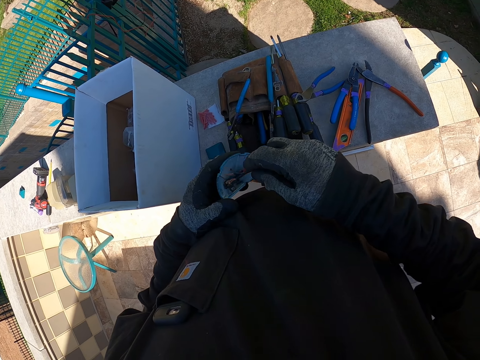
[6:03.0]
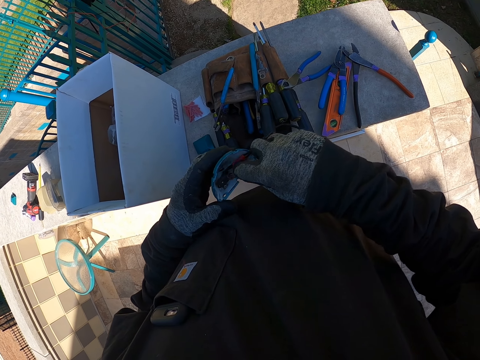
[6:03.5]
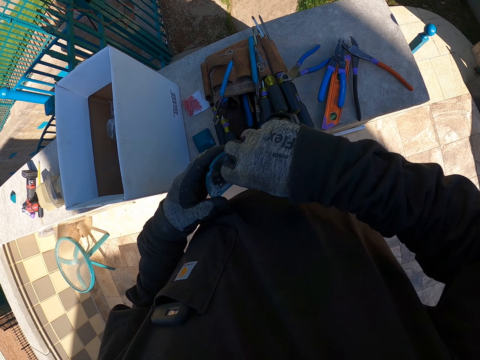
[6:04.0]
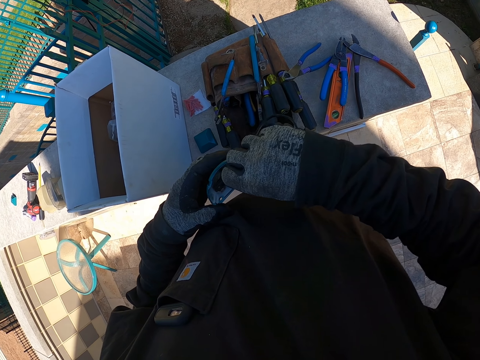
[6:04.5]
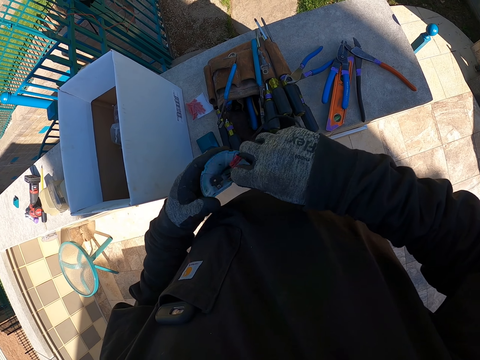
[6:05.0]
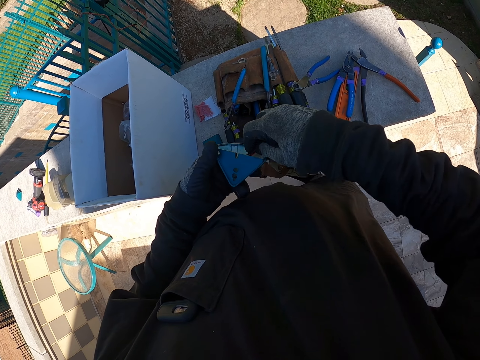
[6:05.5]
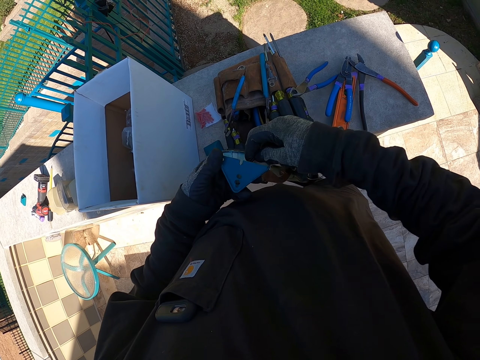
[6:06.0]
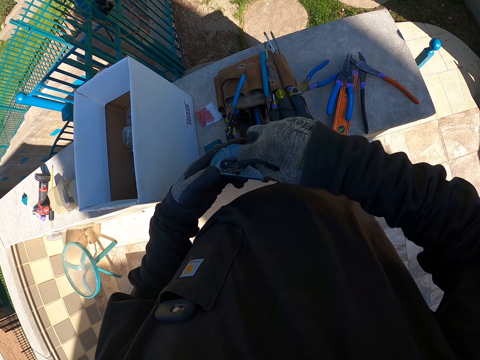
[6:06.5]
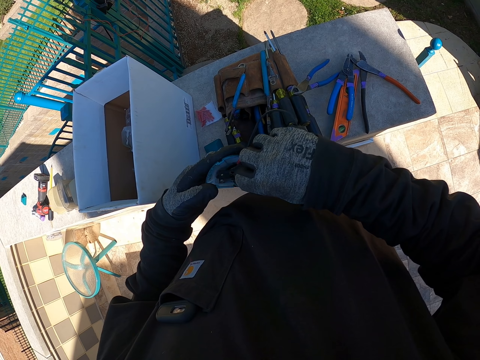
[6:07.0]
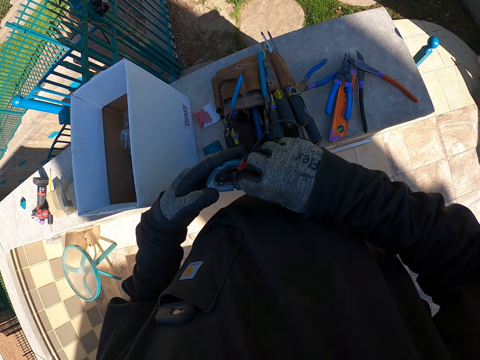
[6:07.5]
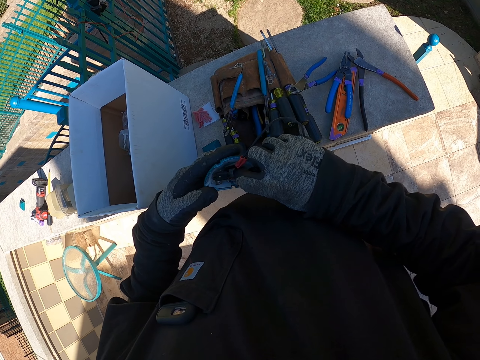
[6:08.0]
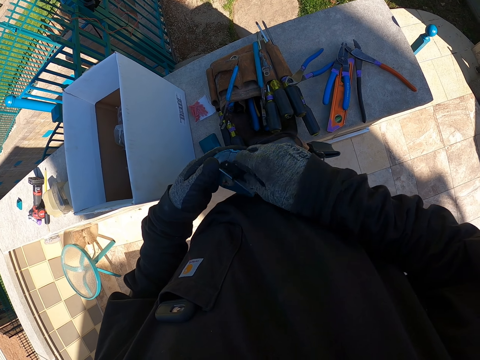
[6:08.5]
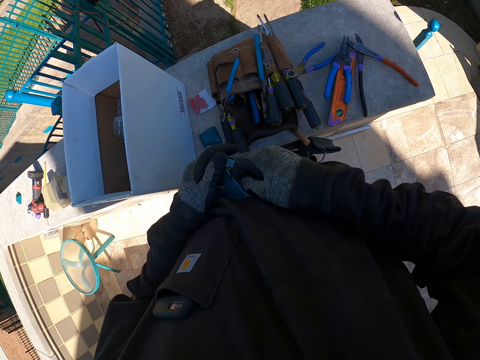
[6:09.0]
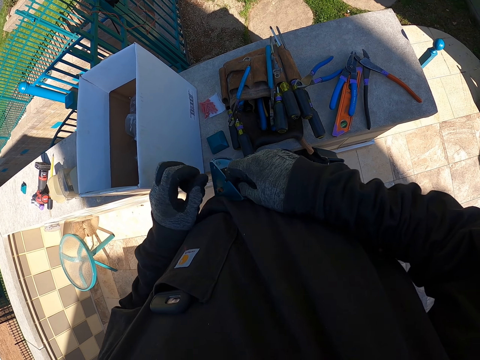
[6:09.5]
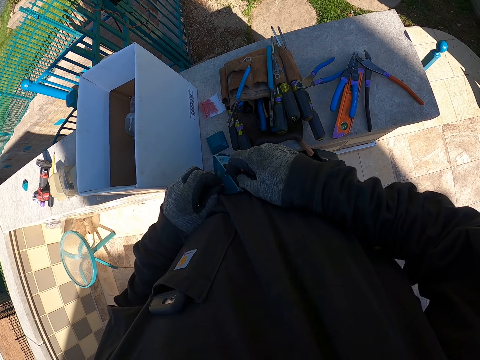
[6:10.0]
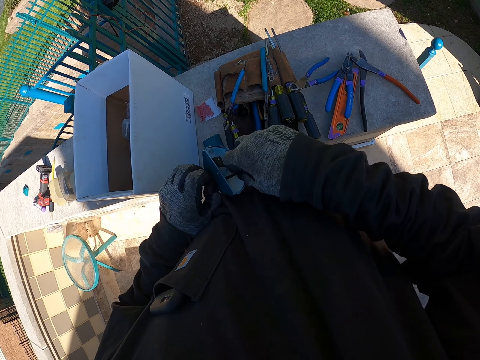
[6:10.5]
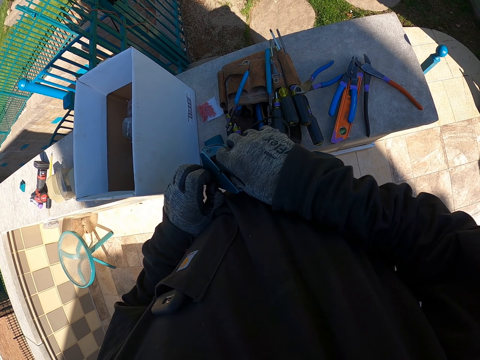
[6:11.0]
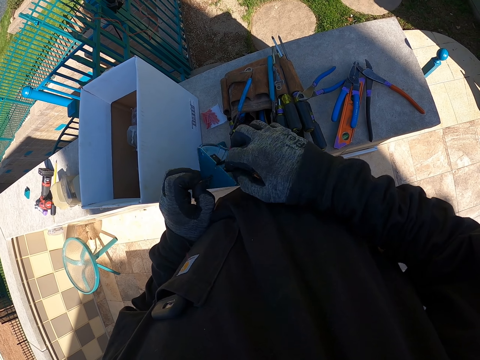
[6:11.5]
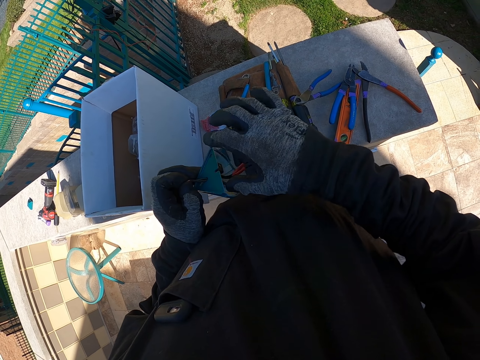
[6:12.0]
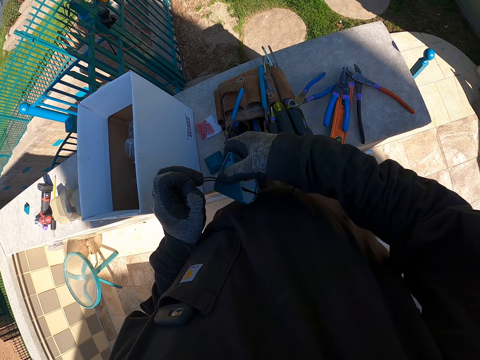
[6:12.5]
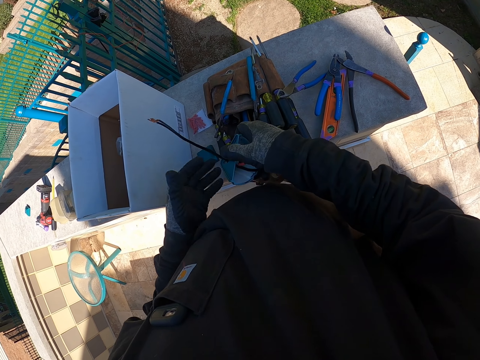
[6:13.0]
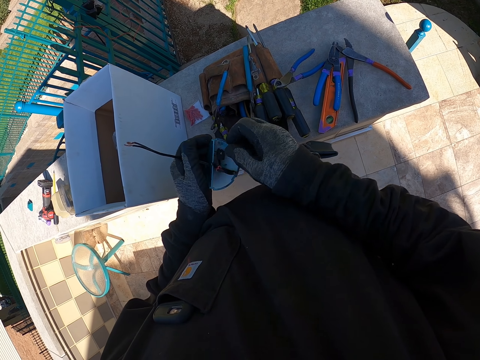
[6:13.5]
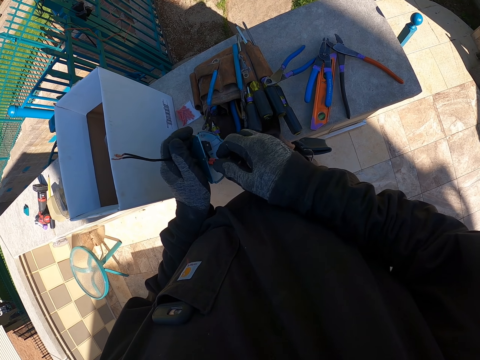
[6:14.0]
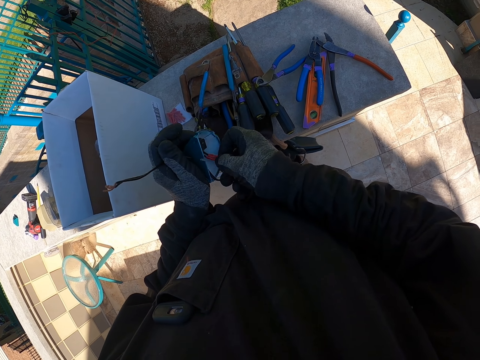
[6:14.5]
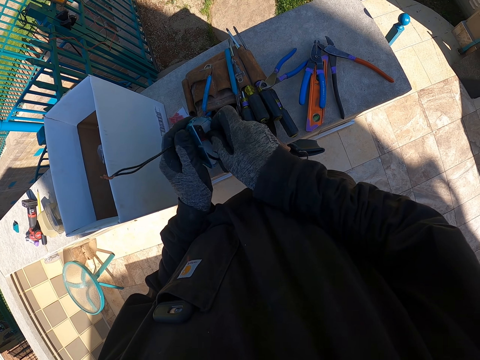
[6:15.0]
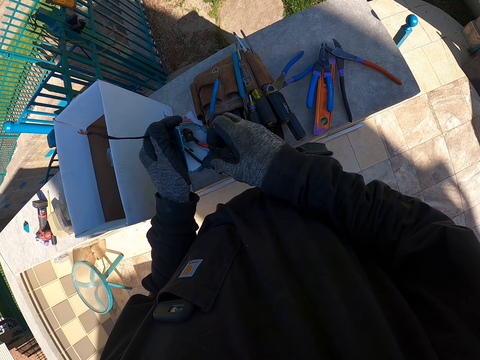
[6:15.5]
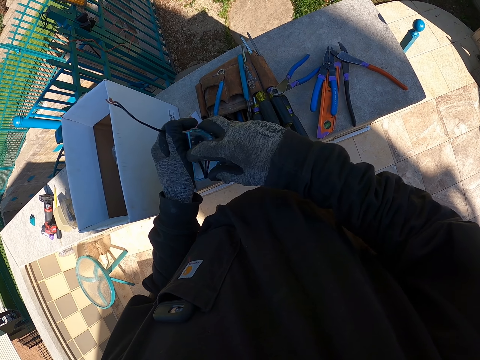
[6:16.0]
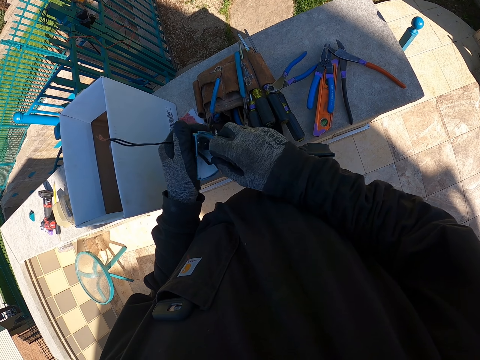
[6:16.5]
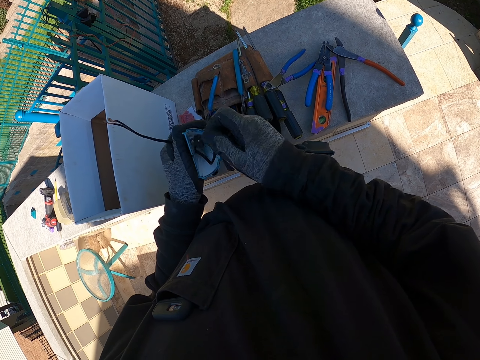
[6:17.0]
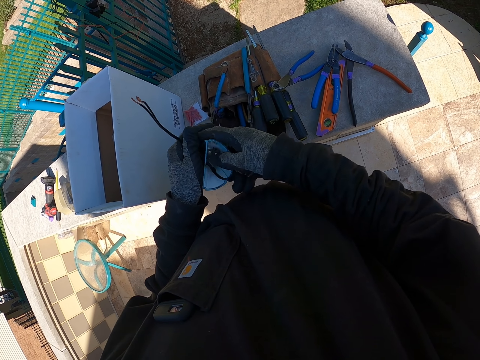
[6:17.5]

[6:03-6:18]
The camera wearer fixes something.

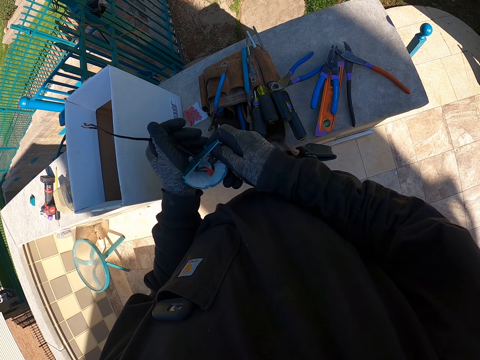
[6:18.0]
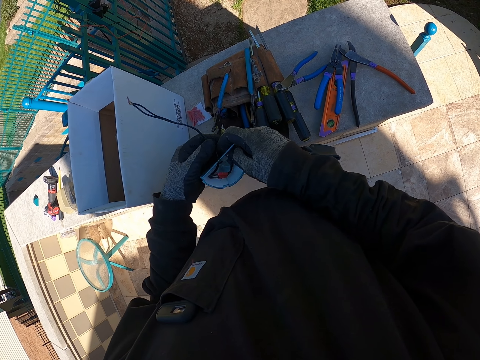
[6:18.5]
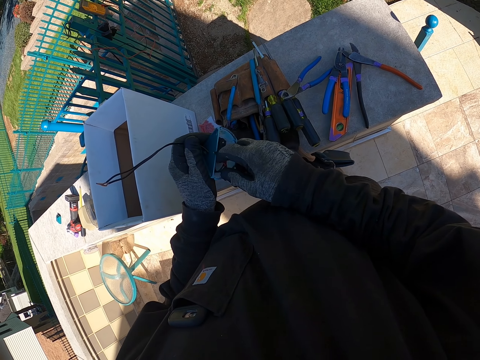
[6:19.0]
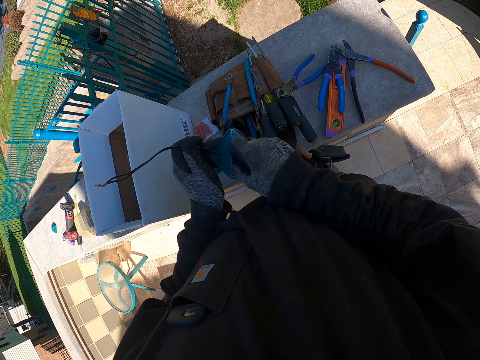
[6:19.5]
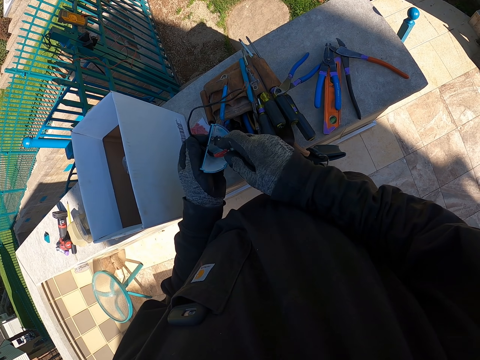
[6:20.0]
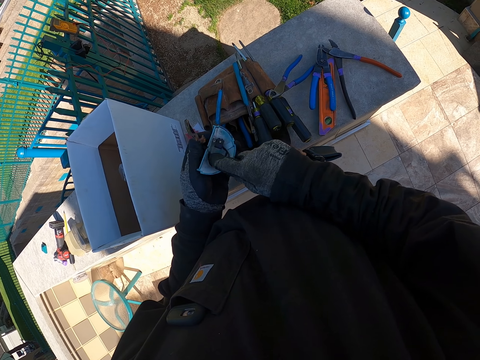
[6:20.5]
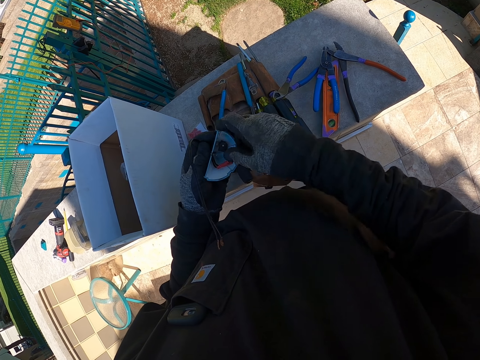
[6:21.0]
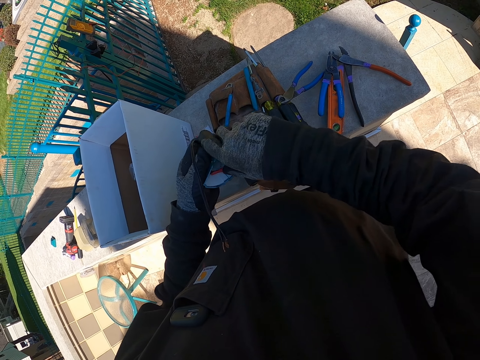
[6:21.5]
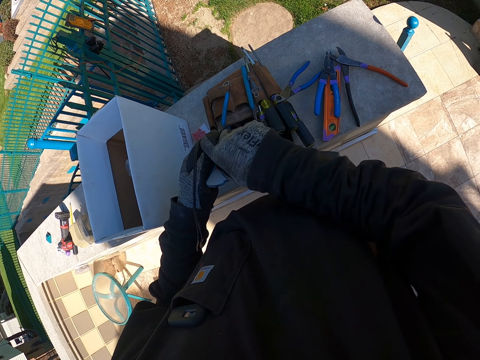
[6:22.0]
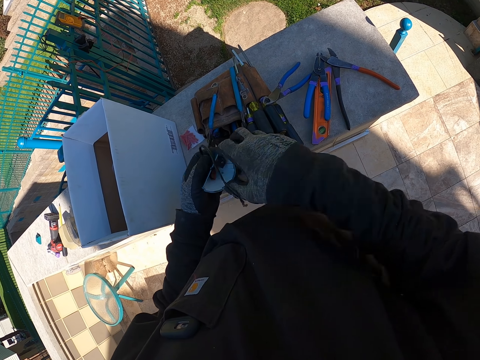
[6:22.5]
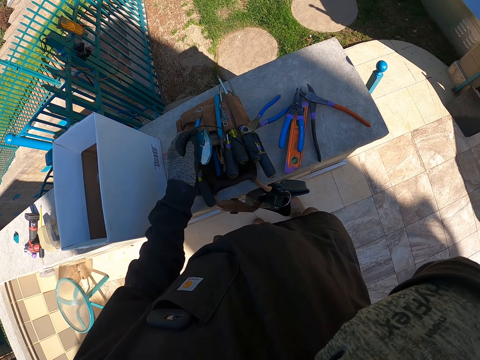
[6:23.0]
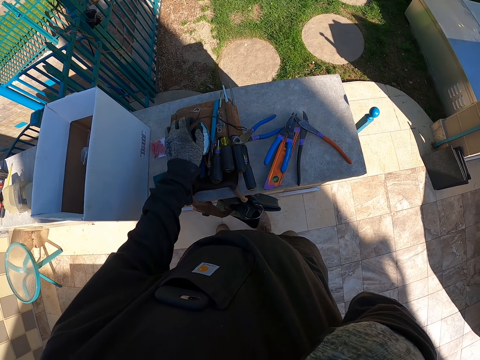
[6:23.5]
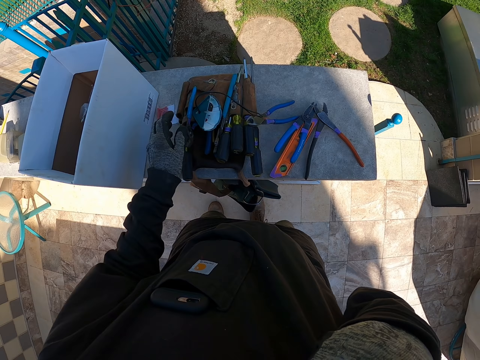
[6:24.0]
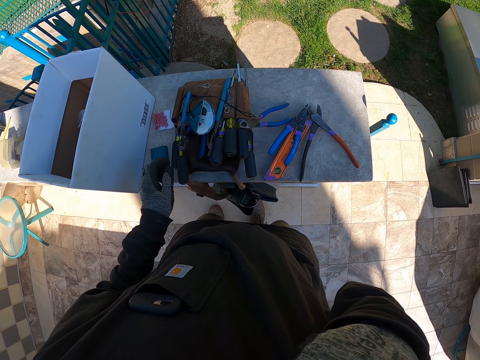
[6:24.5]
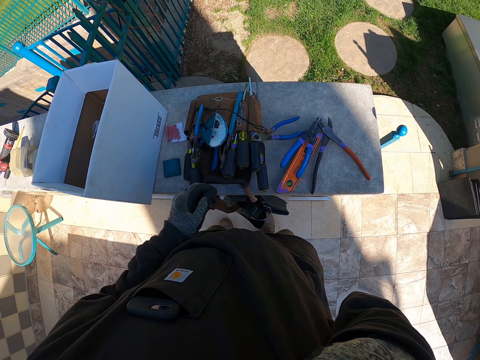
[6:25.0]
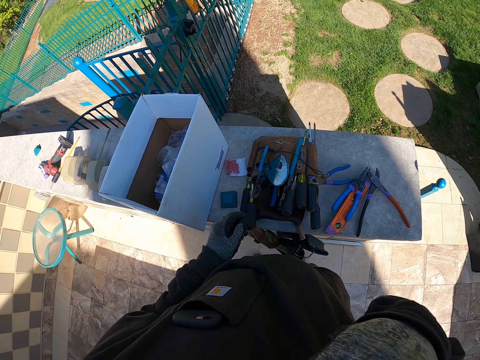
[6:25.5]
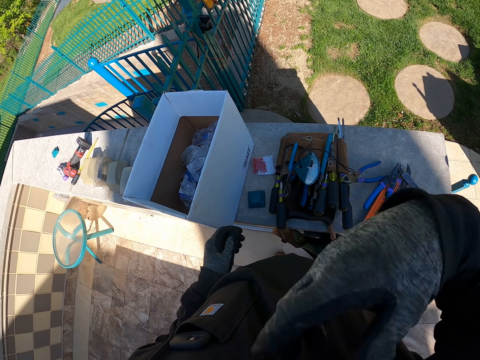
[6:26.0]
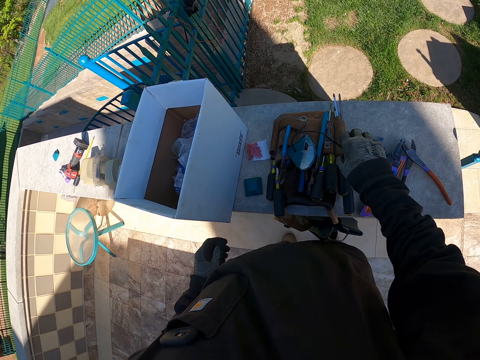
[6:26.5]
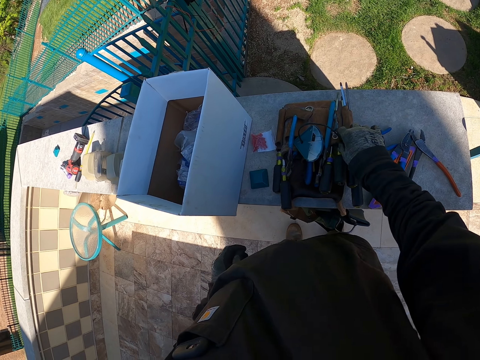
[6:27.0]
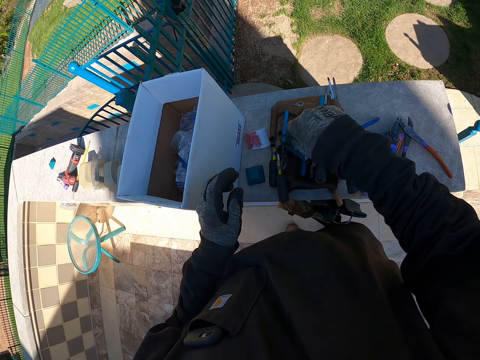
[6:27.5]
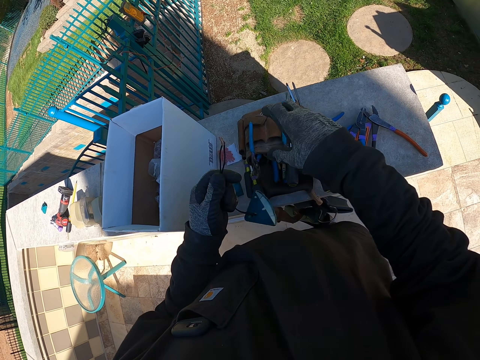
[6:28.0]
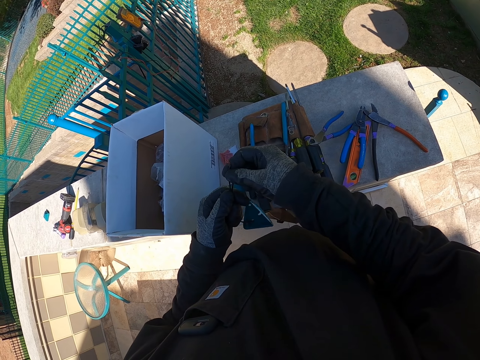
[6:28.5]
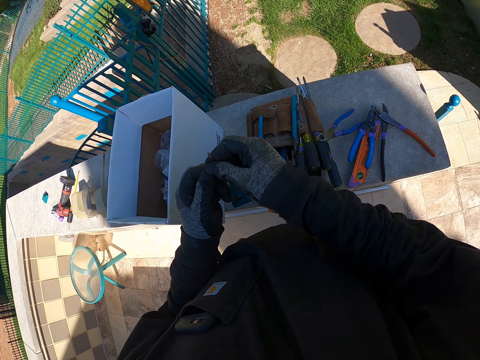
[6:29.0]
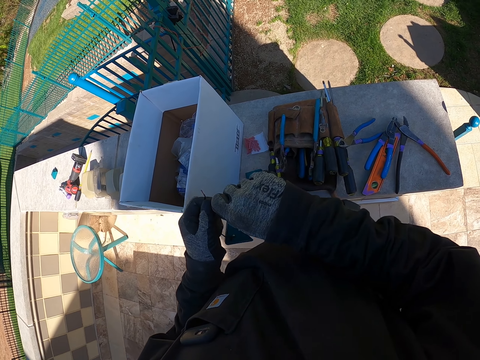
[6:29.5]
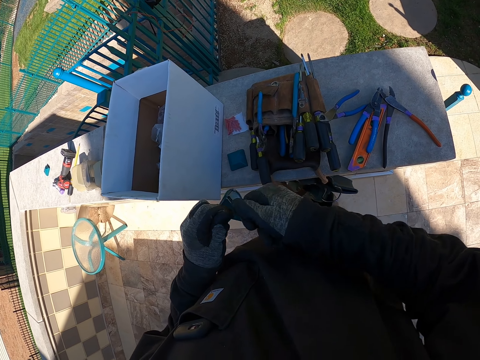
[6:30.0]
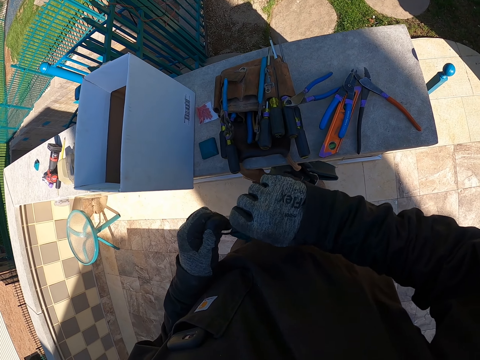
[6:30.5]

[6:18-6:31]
The camera wearer lifts a hand to the face. He drops the top lid on the toolbelt. He takes the top lid from the tool belt. He shifts the lid to the left hand. He holds something. He turns the lid cable on his way.
